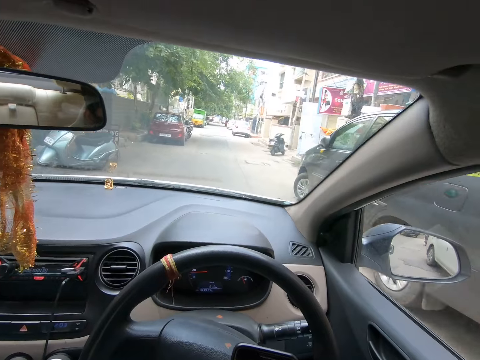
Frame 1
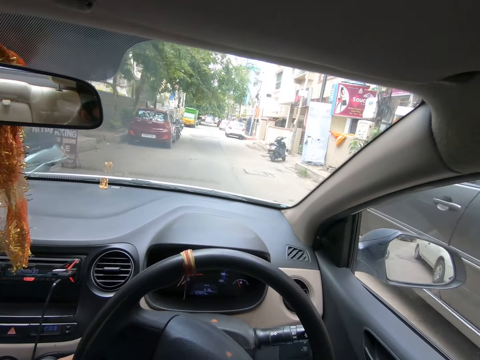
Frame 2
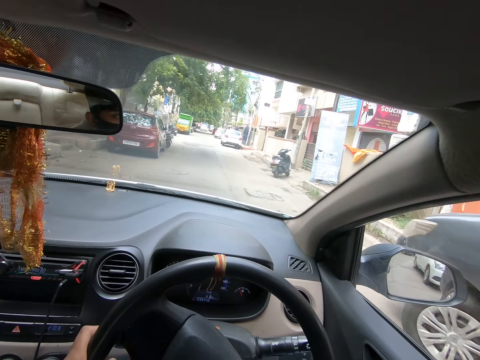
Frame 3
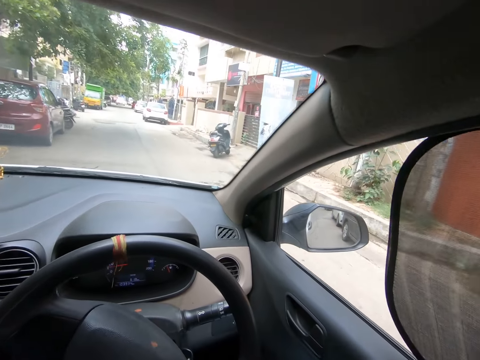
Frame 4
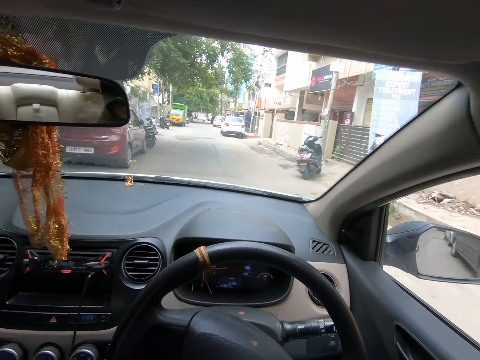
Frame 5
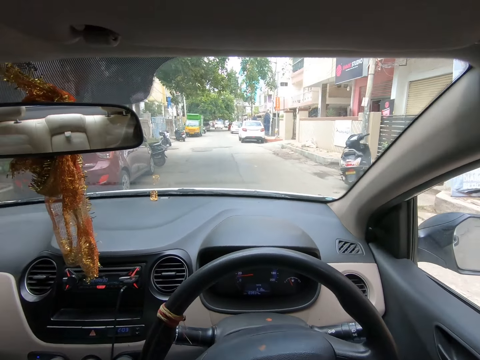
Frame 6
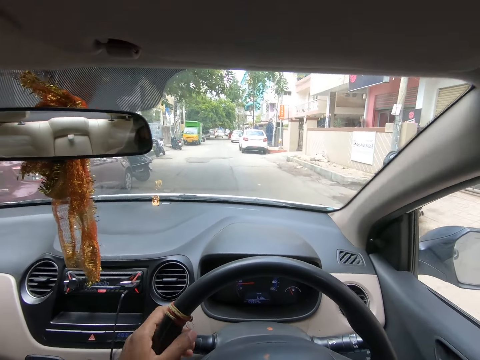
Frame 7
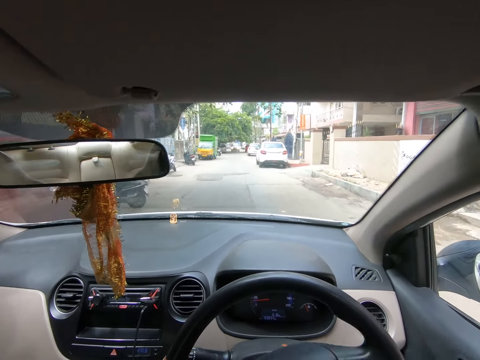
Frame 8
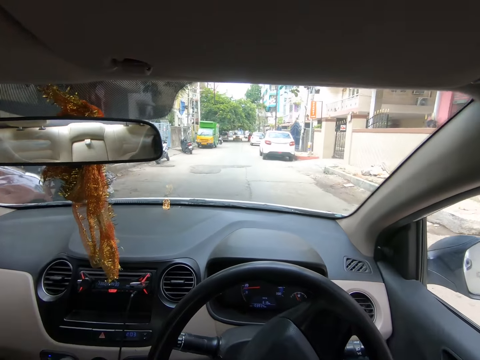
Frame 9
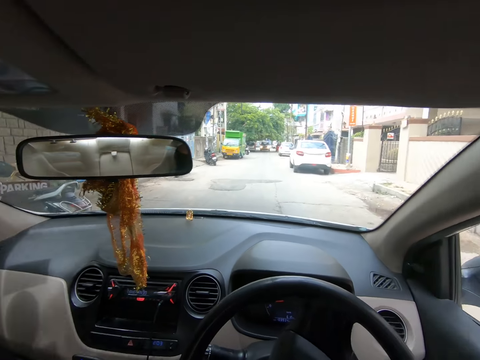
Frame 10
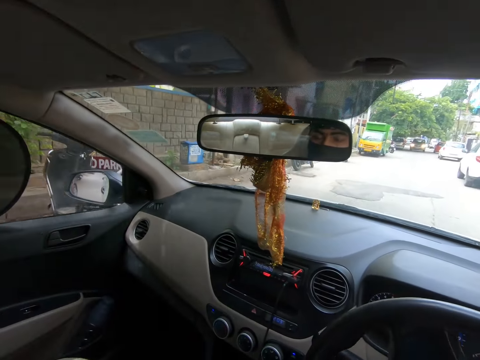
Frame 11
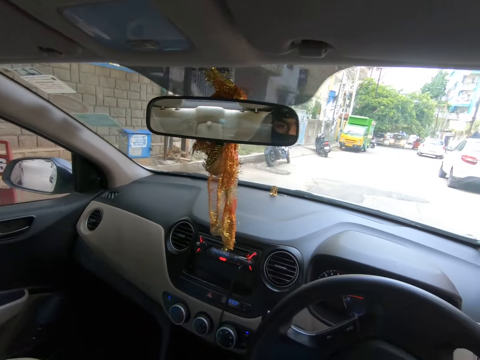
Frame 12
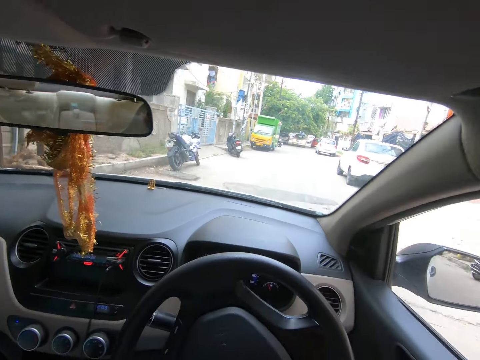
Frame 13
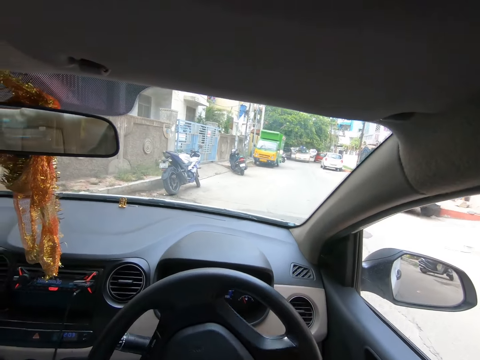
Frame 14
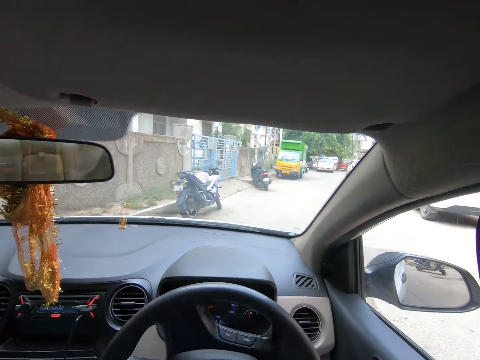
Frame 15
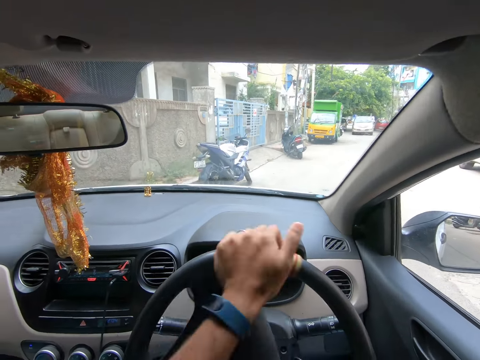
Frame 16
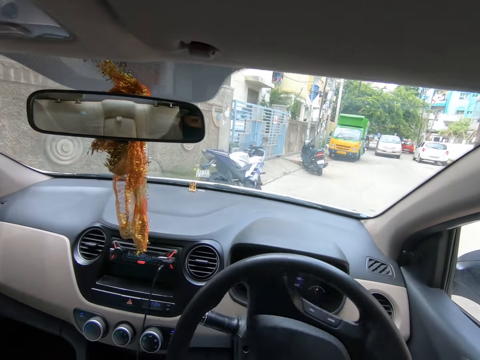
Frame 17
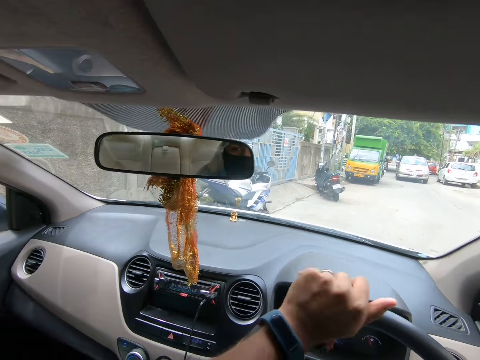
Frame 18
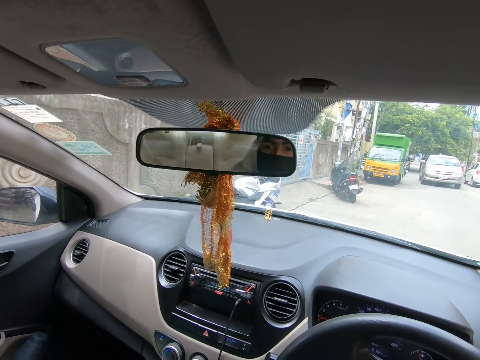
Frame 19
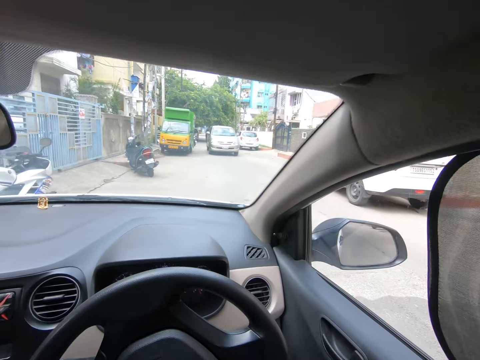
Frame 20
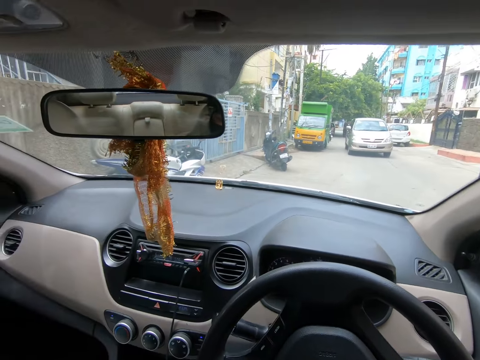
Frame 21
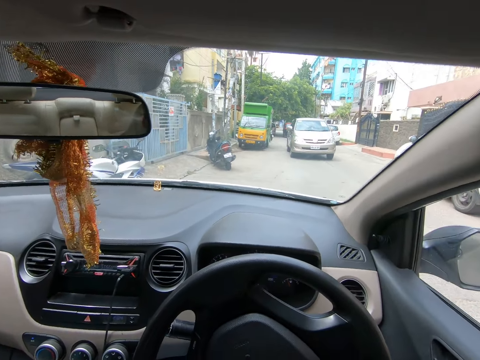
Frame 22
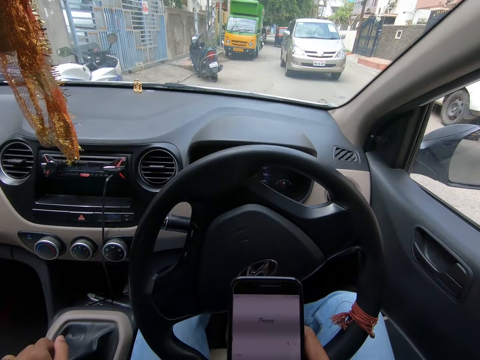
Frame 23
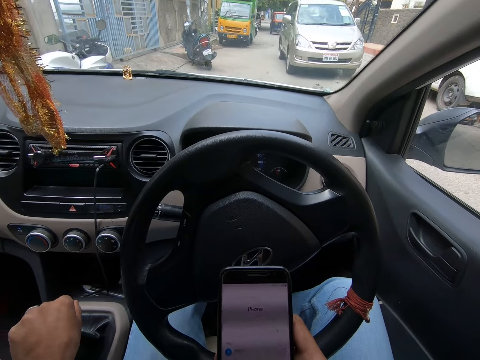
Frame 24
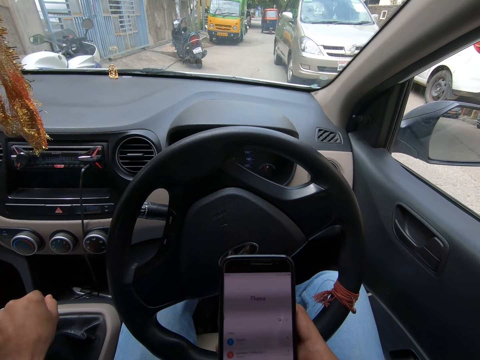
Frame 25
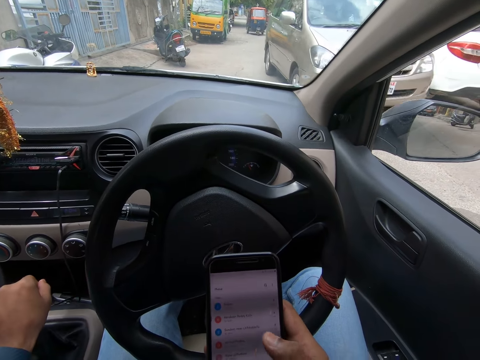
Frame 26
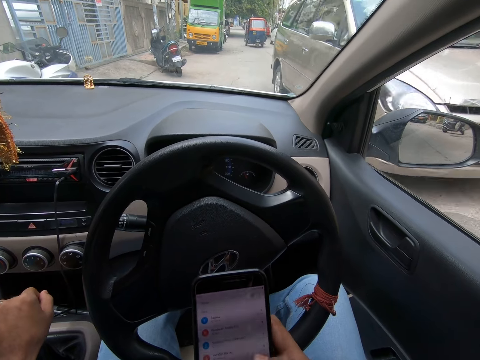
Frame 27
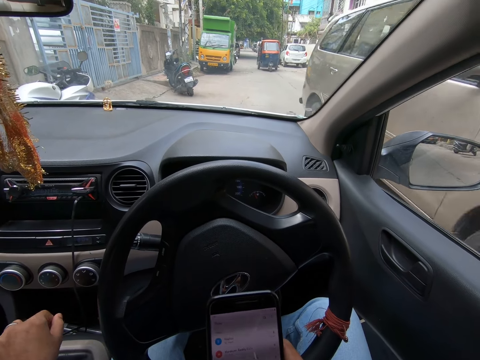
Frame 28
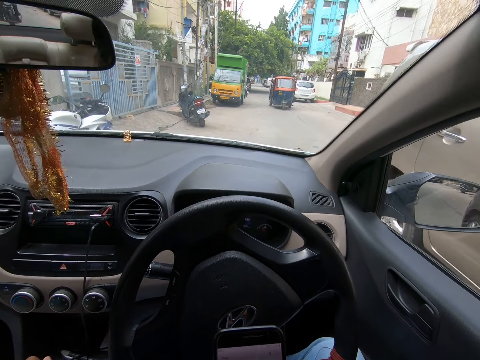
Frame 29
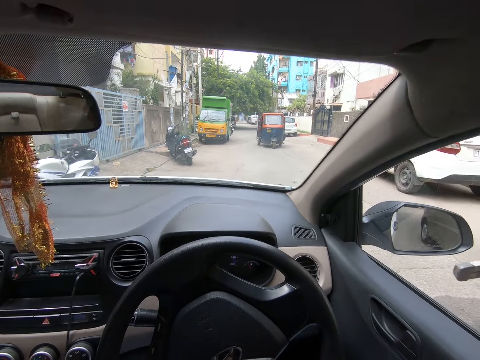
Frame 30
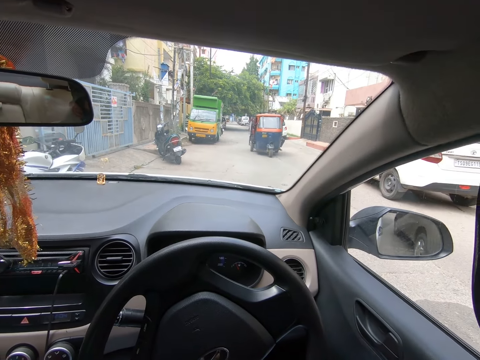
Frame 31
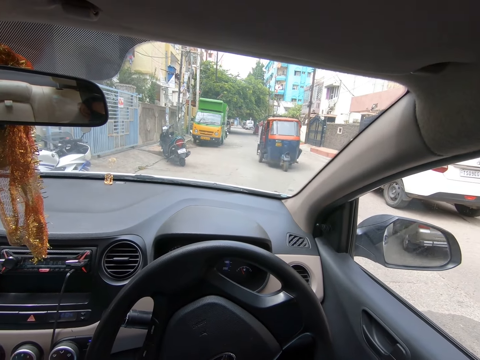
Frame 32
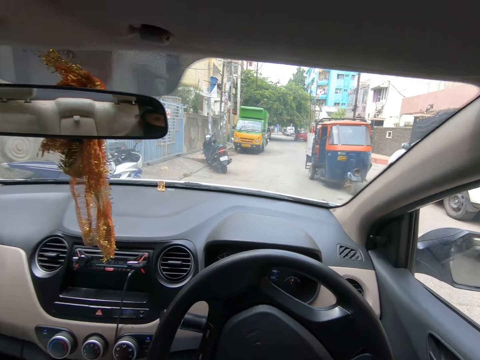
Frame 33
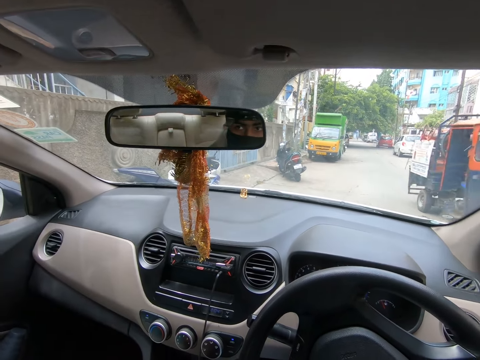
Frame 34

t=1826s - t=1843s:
The camera wearer drives the car. They drive the car on the road. They check the phone. They scroll the phone and hold the gearbox with the left hand.

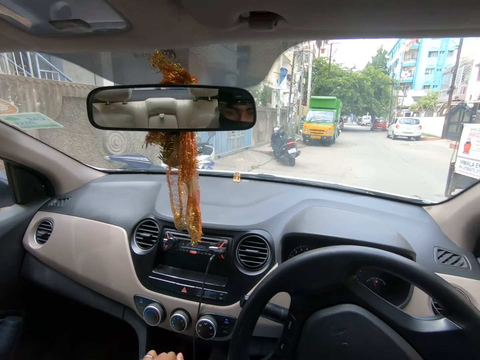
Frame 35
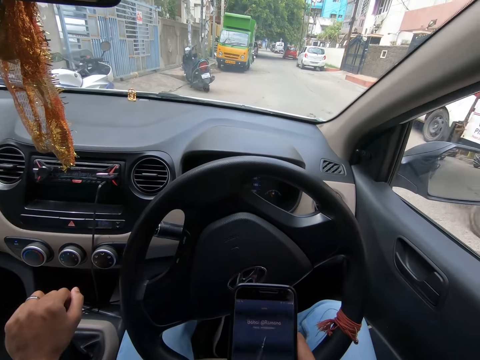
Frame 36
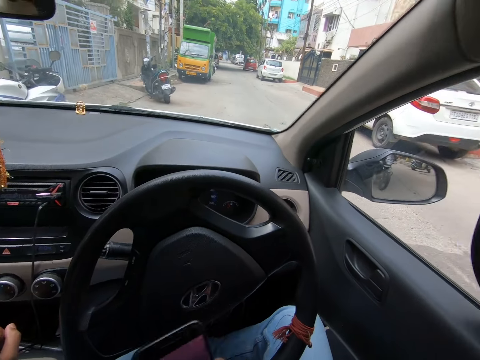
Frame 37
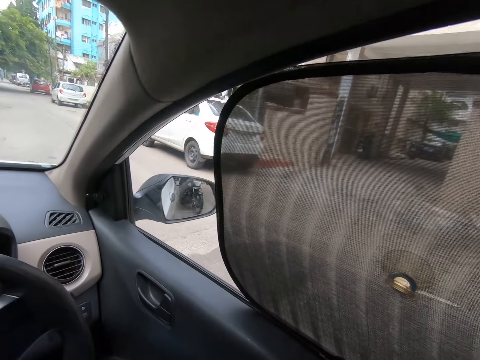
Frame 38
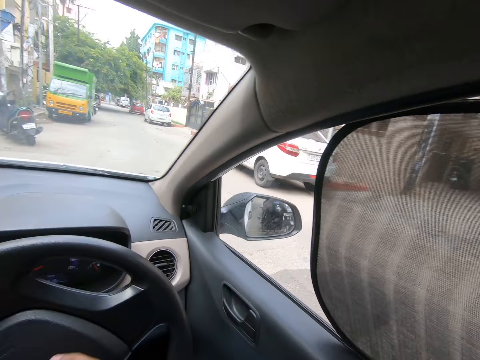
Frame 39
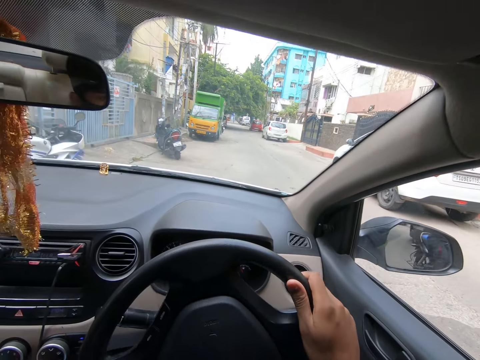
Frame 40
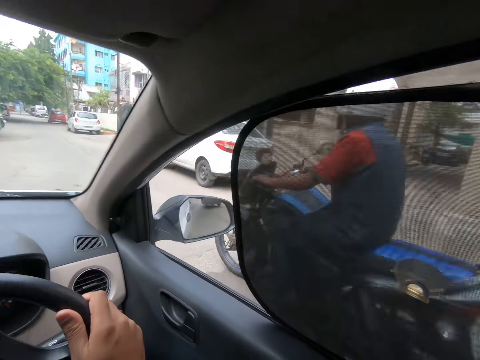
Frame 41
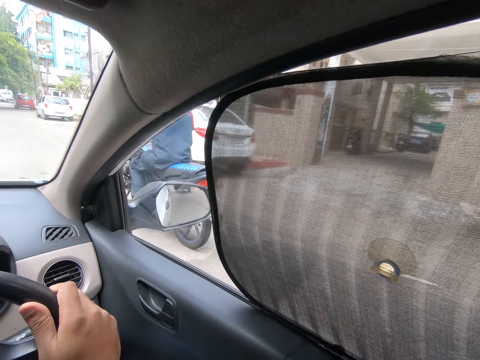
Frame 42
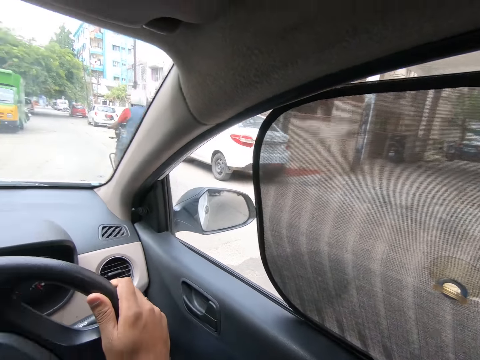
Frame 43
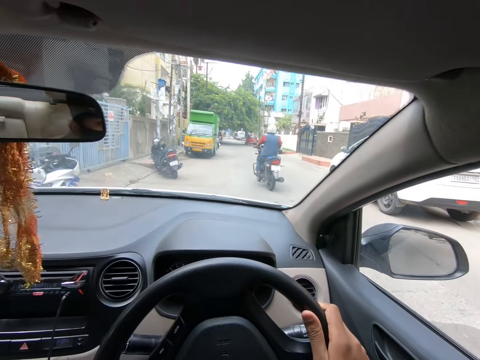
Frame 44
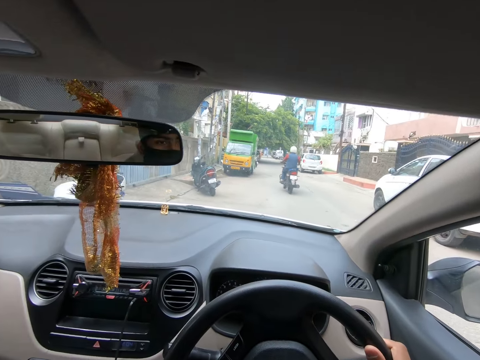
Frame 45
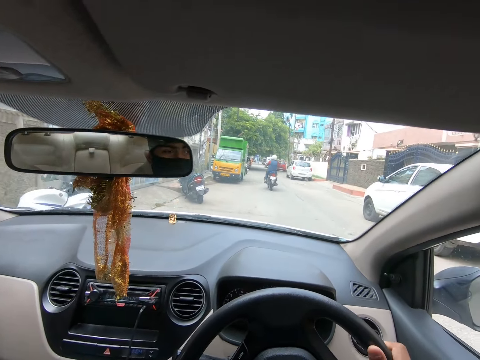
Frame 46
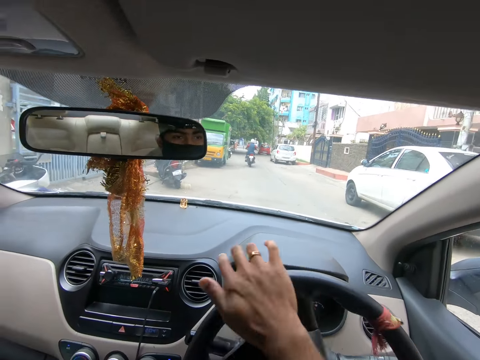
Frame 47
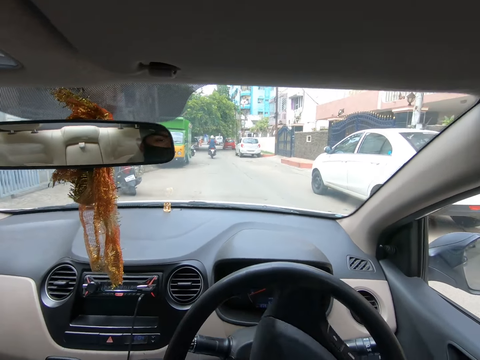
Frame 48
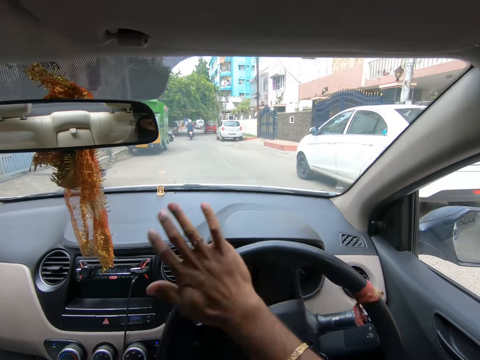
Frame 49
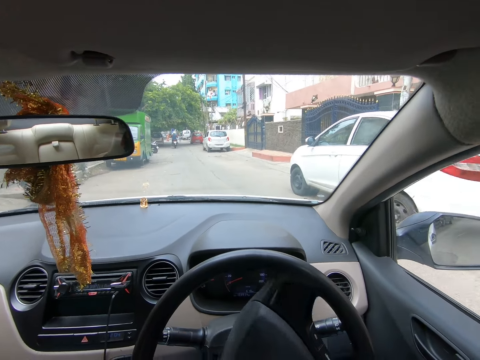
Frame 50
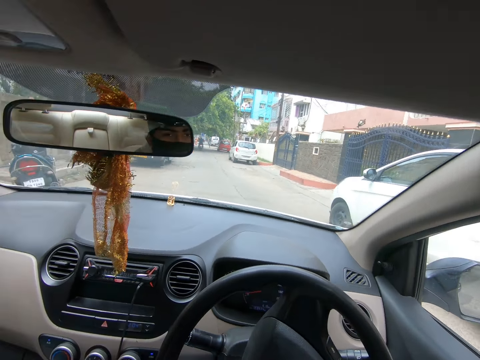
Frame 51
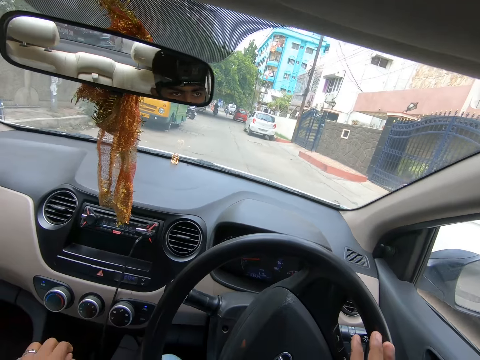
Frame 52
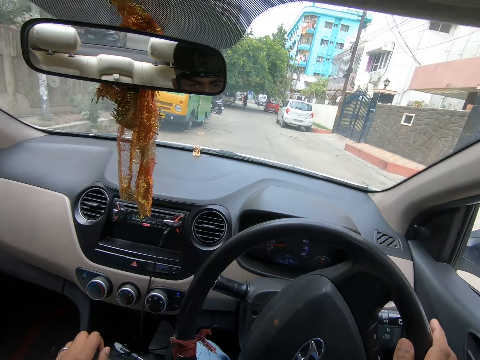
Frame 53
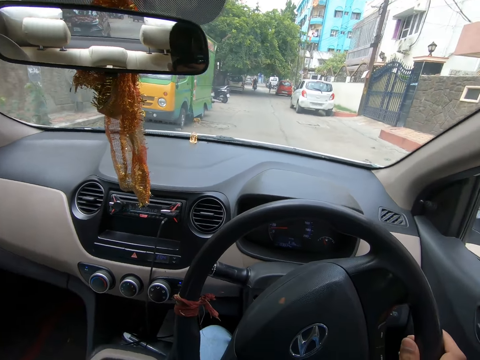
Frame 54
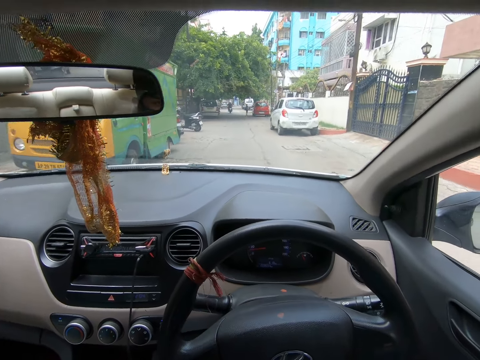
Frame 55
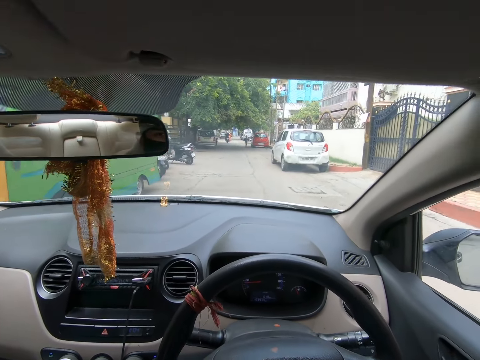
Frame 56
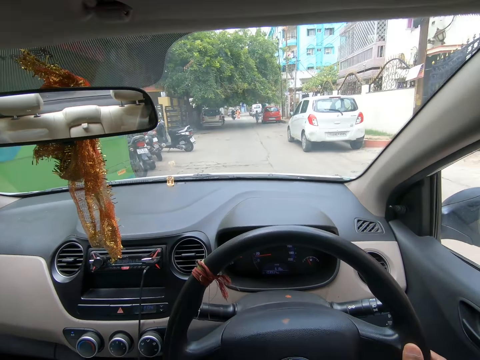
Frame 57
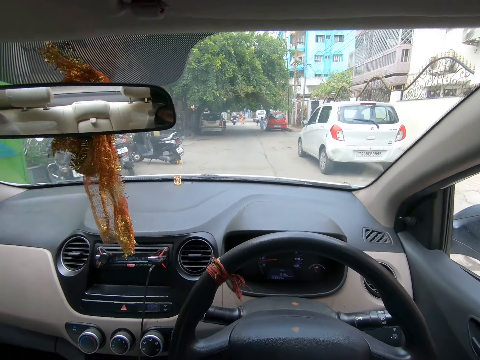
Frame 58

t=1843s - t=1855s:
The camera wearer looks at the window. They move the steering to the right. They move the steering to the left. They drive the car on the road.
